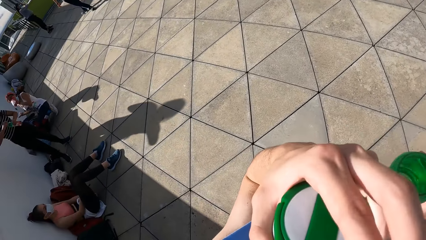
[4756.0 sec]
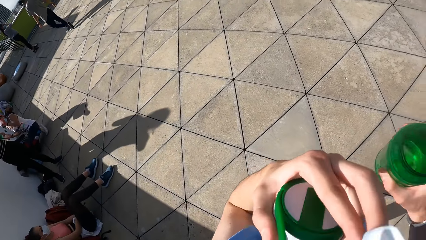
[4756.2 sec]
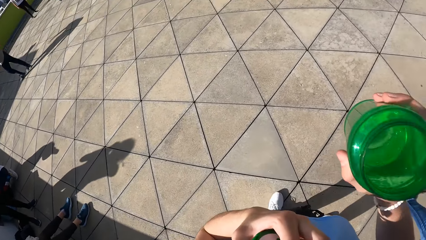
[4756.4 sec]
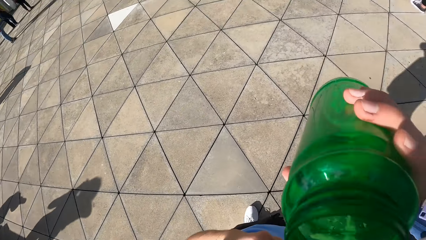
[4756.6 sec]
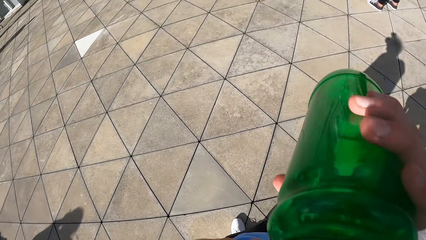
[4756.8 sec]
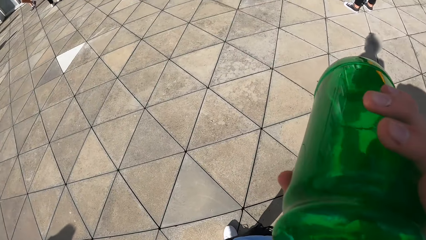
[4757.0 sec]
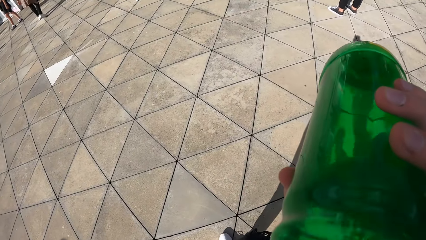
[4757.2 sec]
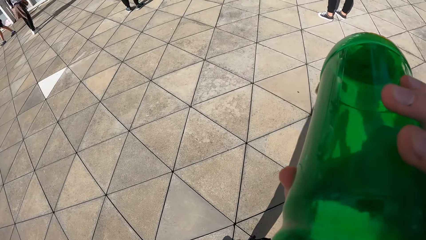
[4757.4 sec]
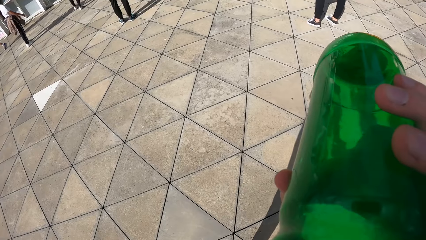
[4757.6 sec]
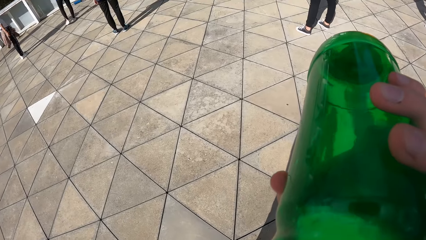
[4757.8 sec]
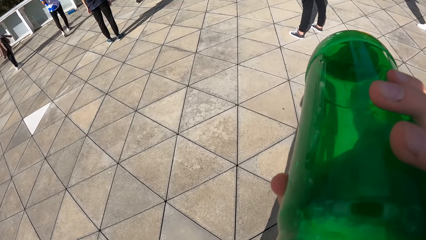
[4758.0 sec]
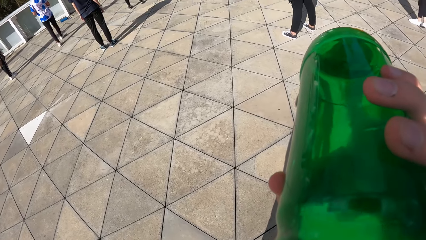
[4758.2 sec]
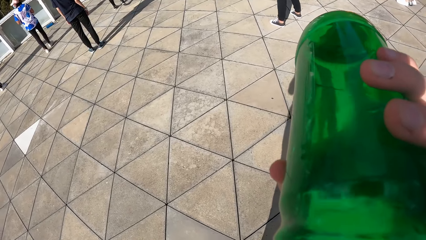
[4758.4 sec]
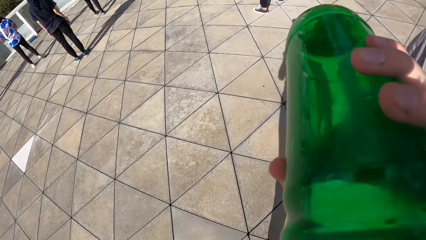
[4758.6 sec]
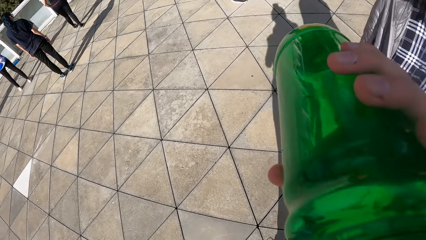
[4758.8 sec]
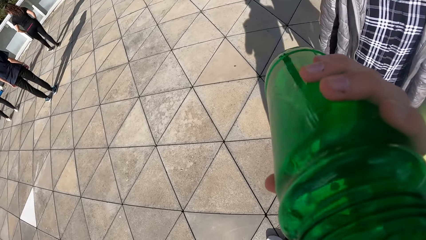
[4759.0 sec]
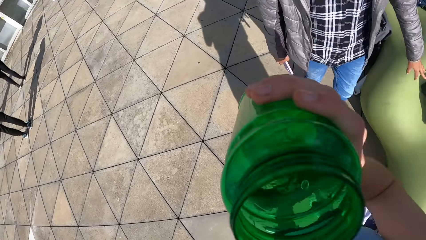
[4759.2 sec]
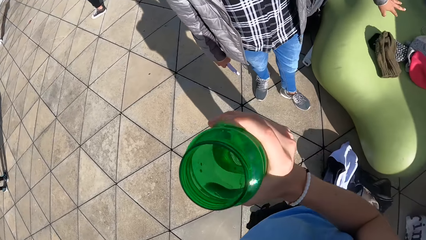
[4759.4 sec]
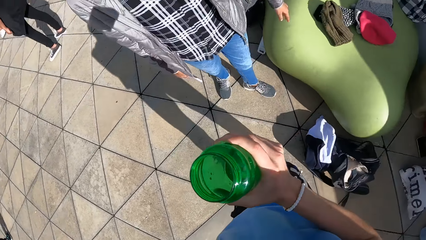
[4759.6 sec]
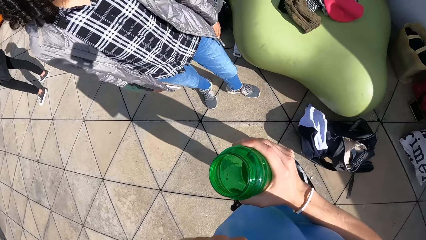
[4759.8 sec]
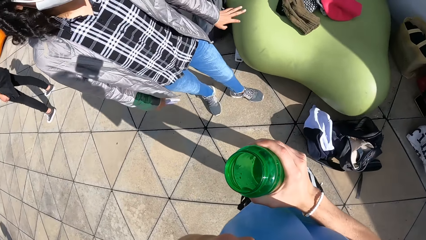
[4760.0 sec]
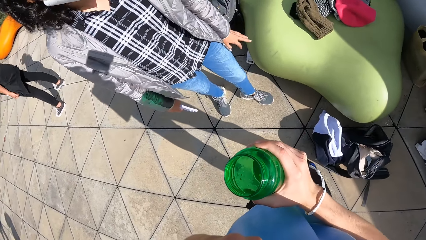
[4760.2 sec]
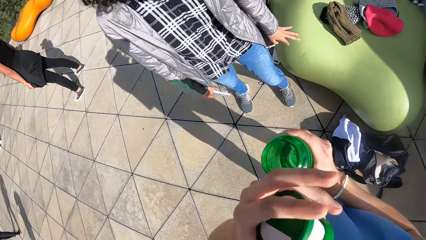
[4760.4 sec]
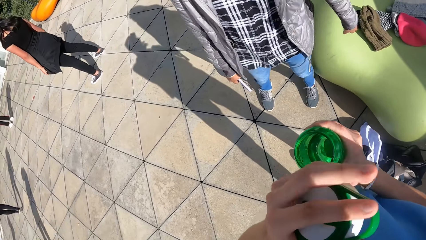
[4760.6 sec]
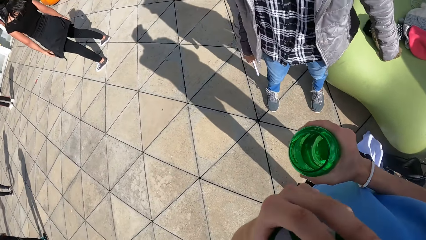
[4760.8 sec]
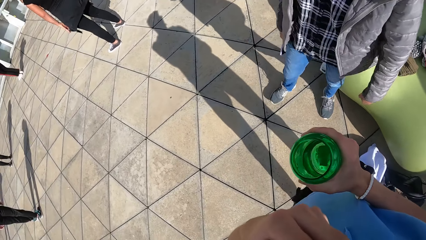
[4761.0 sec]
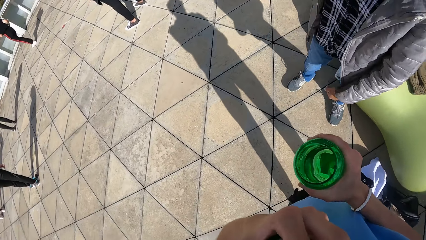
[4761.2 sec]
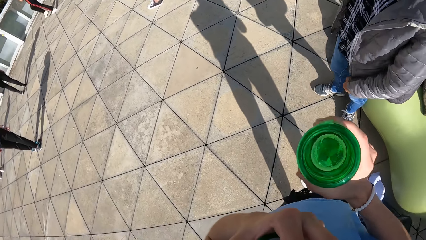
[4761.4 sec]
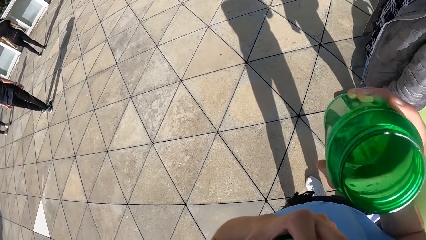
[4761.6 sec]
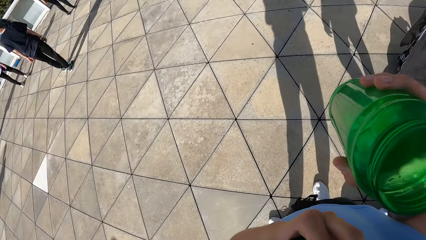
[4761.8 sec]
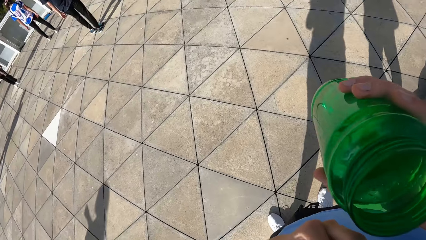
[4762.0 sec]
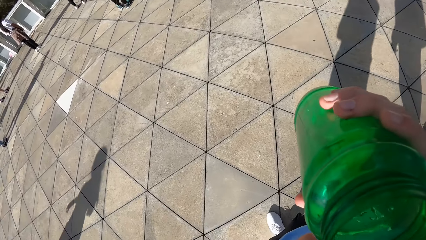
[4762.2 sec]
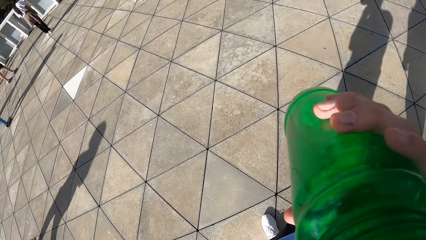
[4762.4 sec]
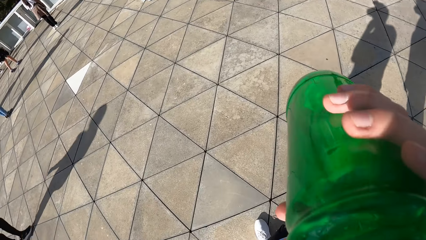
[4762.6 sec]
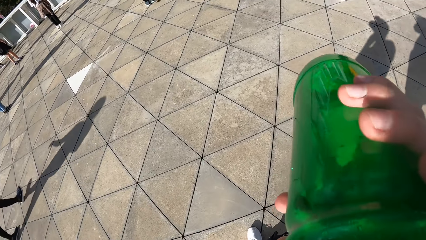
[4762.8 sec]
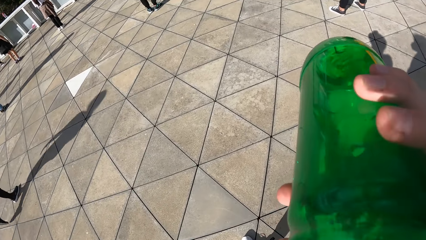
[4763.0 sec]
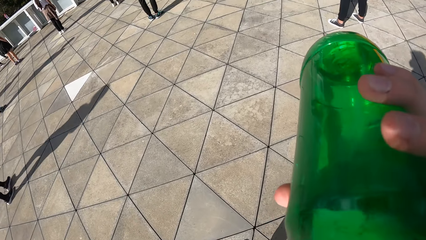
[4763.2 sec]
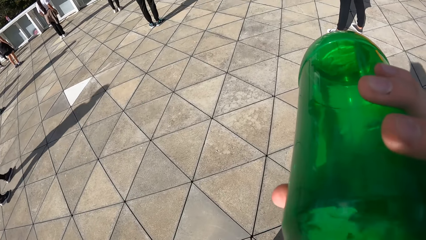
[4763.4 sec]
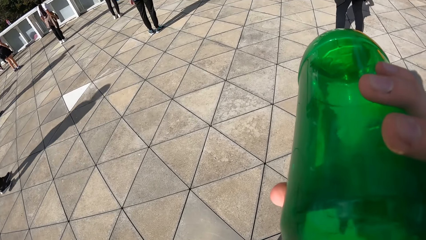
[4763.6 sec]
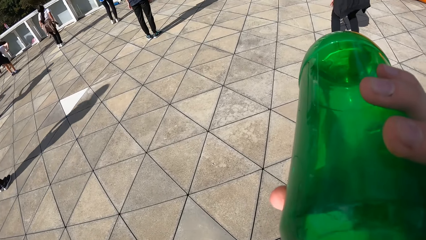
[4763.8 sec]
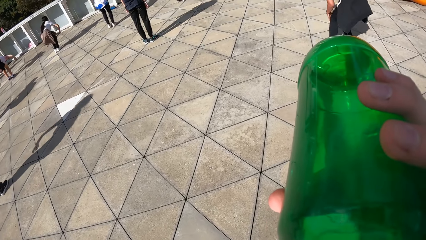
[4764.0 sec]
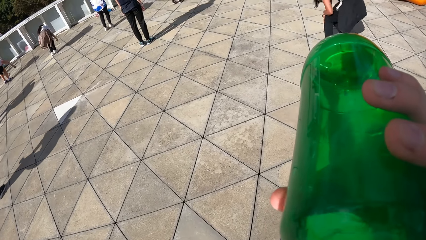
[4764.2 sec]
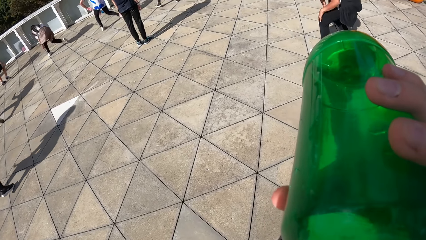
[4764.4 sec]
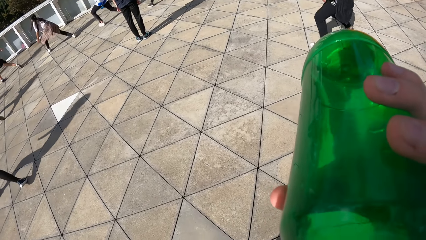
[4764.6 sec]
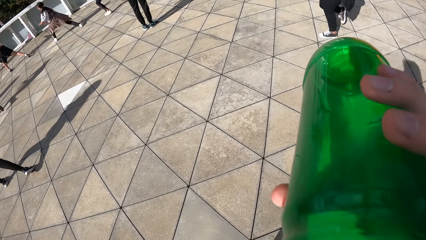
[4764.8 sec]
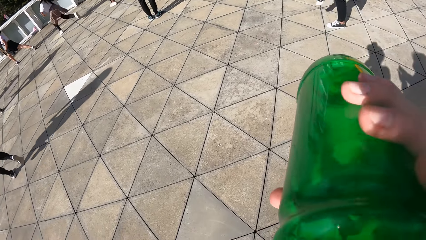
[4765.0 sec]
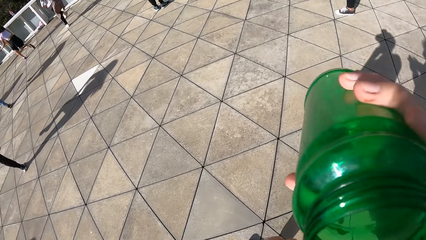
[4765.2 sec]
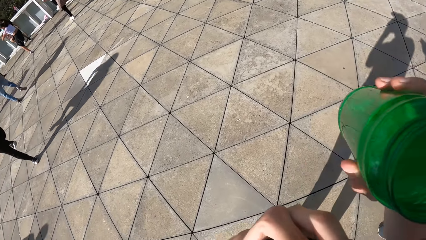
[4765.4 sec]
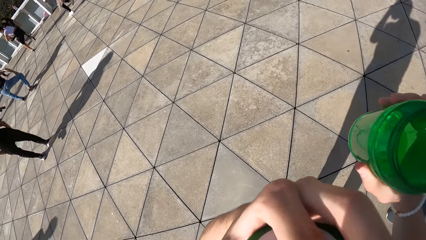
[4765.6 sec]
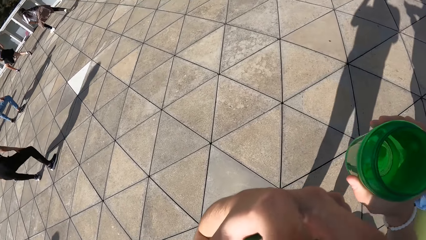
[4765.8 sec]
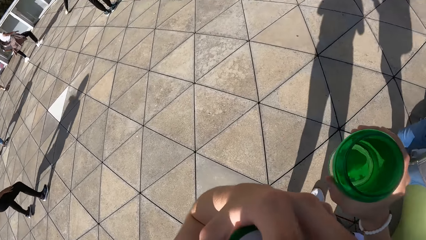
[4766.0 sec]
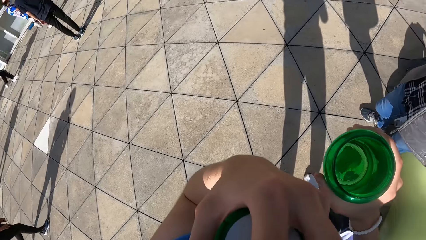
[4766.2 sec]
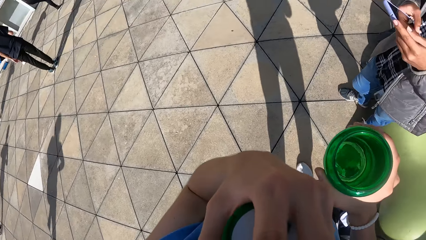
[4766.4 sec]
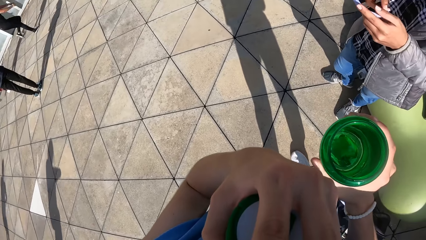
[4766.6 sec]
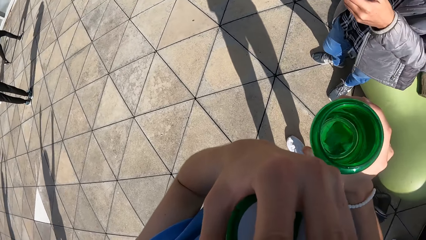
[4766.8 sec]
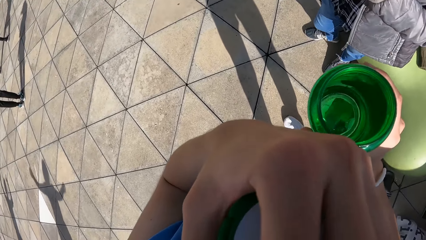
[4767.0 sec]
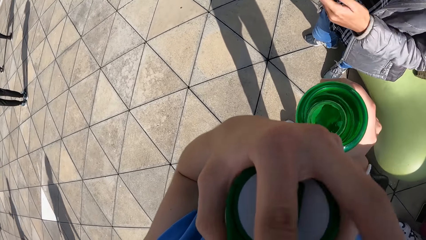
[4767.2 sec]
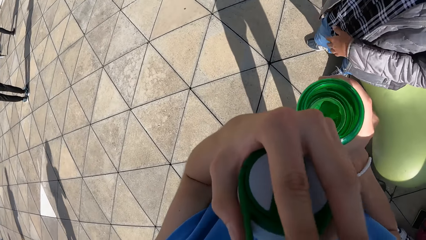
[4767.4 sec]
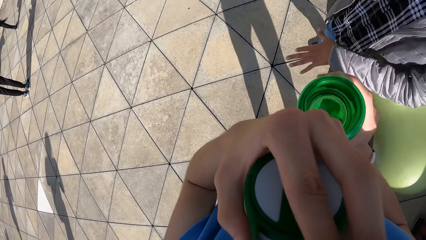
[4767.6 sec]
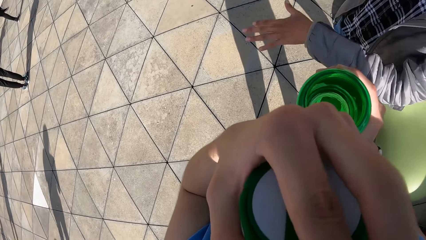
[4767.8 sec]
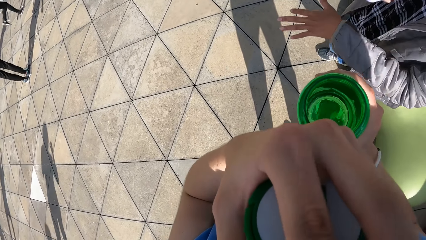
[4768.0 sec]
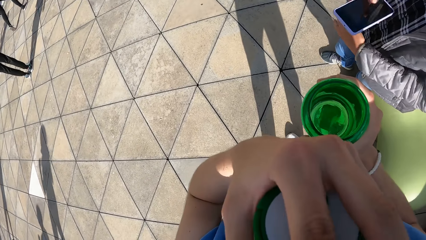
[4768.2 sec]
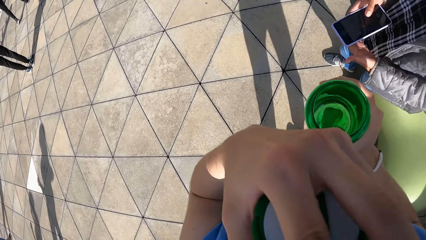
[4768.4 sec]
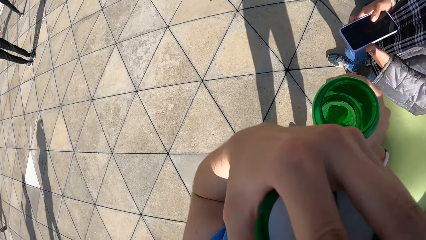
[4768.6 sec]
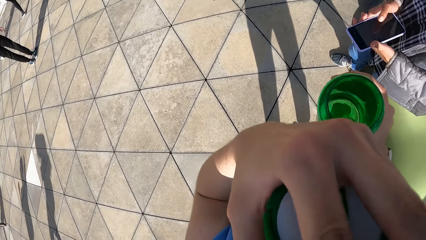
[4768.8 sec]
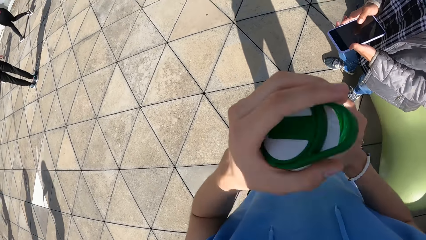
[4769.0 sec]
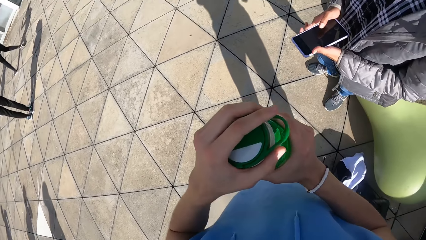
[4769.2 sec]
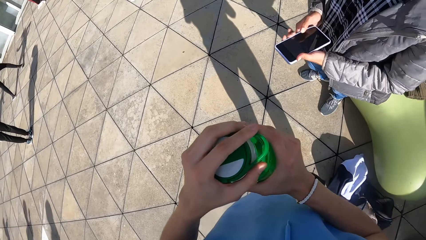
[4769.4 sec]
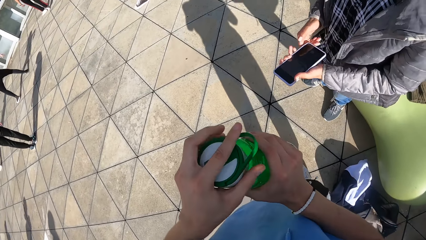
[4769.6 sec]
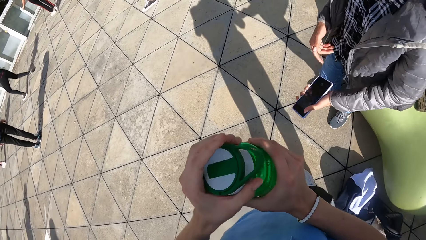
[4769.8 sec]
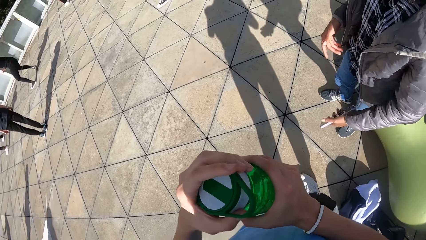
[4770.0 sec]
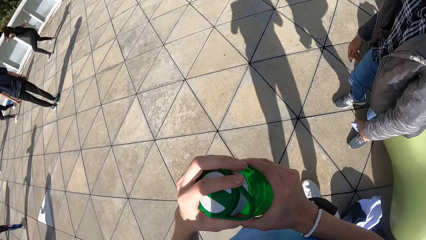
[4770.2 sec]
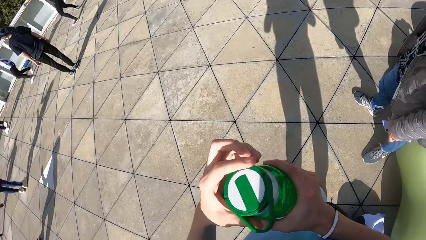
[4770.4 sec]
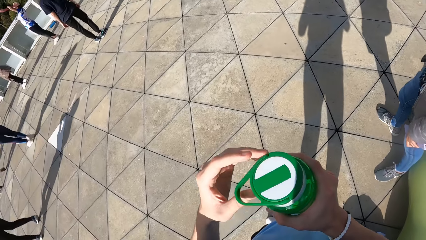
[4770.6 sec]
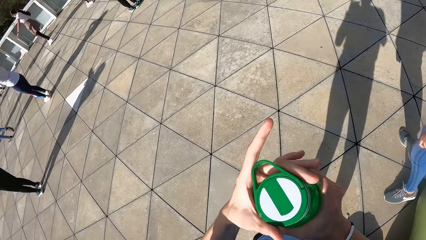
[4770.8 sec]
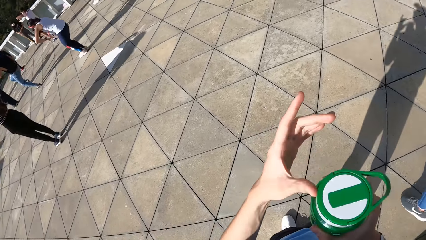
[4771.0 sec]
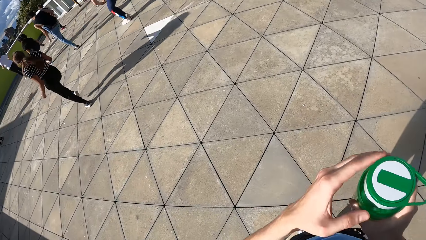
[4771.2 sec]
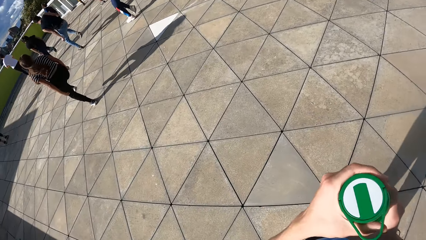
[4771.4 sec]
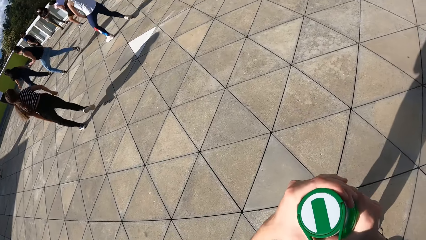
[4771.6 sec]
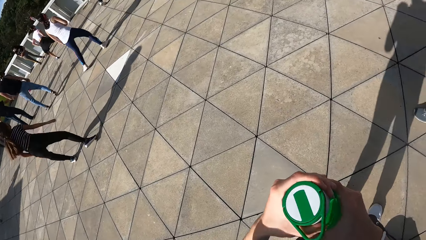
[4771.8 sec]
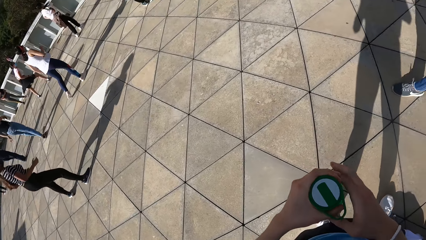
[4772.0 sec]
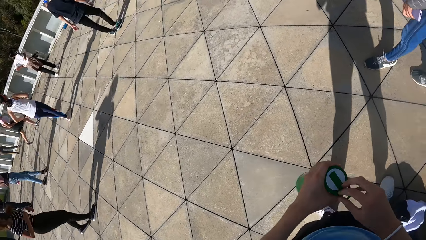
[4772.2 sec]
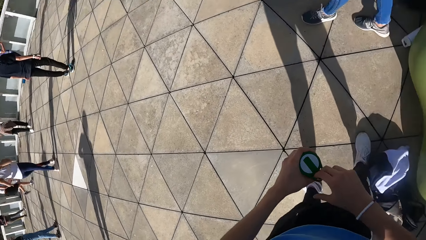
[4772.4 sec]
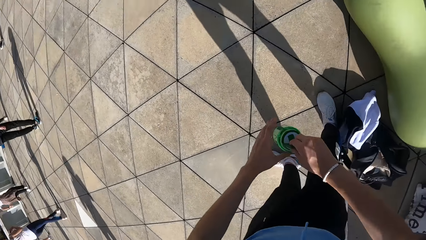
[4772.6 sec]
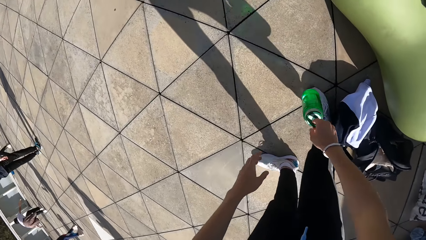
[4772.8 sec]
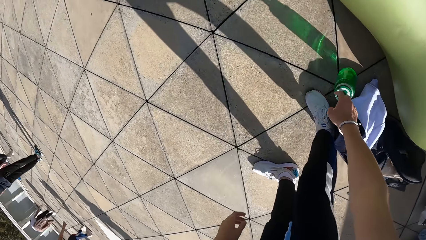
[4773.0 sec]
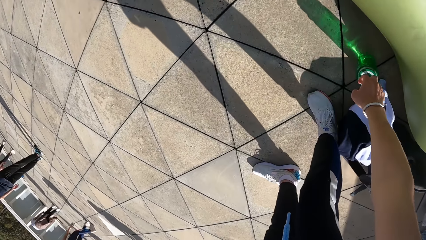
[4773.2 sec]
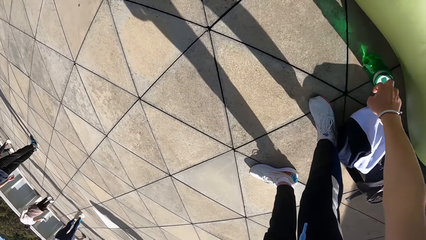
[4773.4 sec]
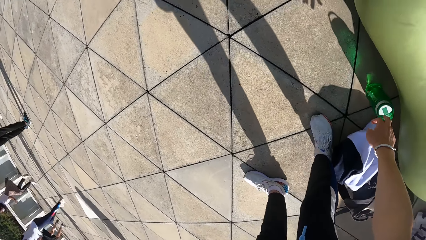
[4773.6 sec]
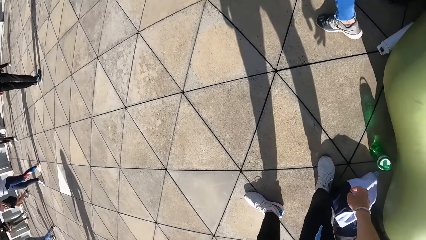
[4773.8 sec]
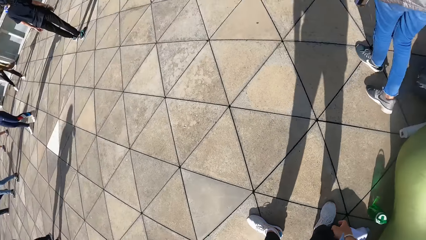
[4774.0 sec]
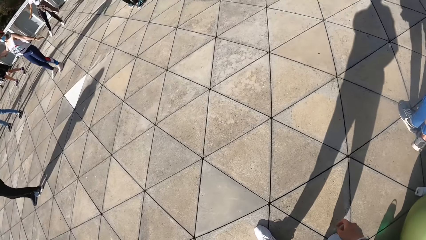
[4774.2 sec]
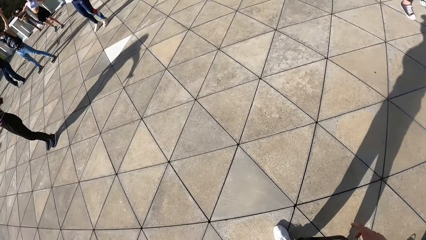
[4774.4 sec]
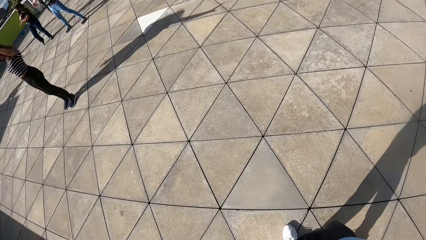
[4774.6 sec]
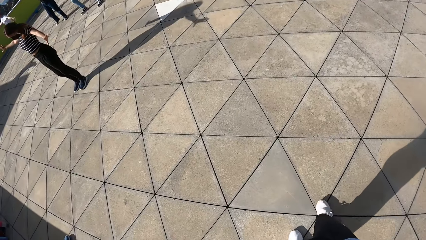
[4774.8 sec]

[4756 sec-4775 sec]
The camera wearer touches his face with his left hand. He drinks from the water bottle in his right hand. He interacts with a woman. He moves hands. He drinks from the water bottle in his right hand. The group of people at the park dances. The camera wearer touches his face with his left hand. He moves hands. The woman operates the phone with both hands. The woman passes the phone in her right hand to her left hand. The camera wearer closes the water bottle in his right hand with a lid in his left hand. He passes the water bottle from his left hand to his right hand. He places the water bottle in his right hand on the floor. He walks on the ground.
